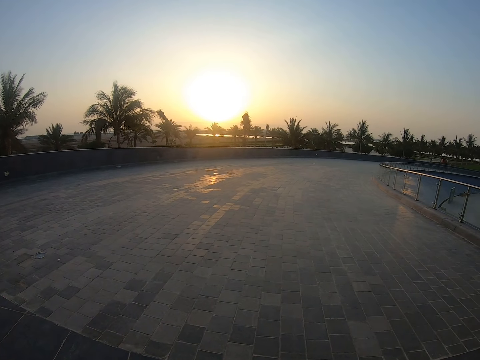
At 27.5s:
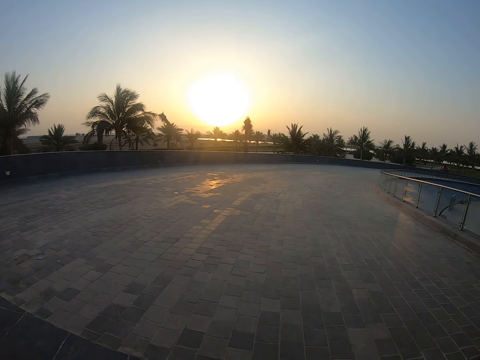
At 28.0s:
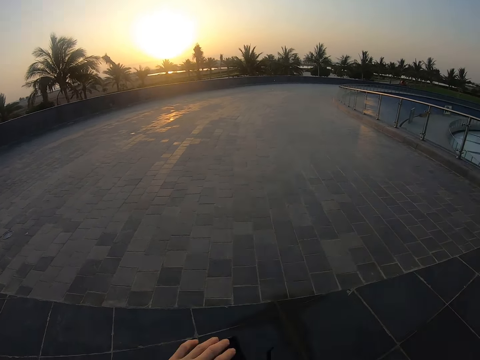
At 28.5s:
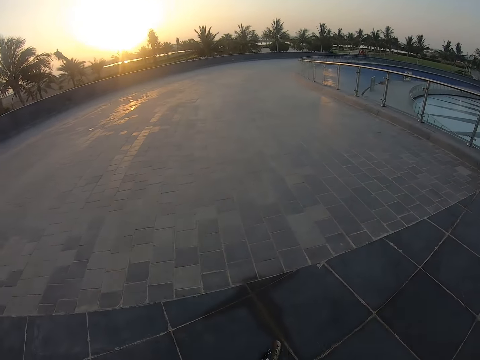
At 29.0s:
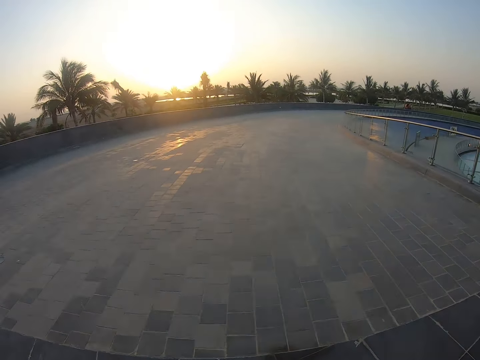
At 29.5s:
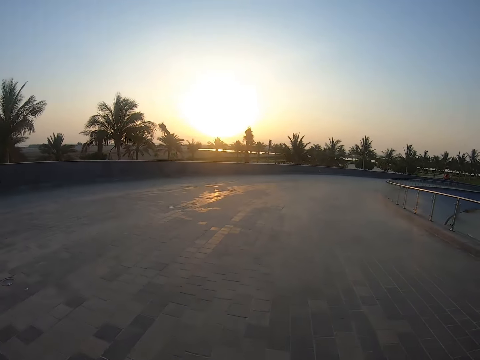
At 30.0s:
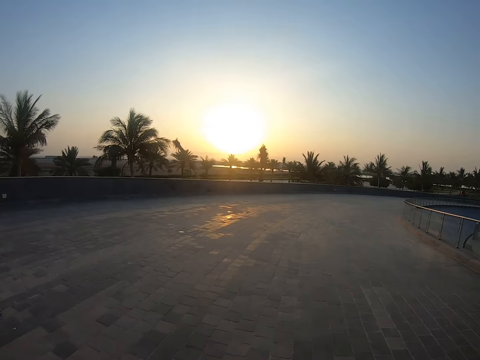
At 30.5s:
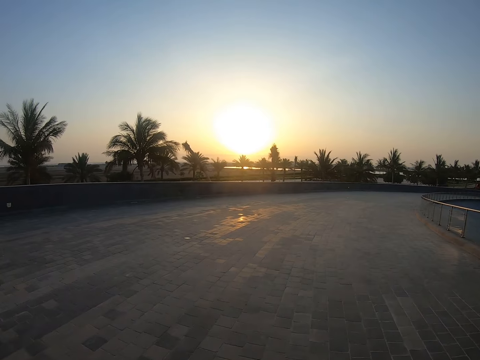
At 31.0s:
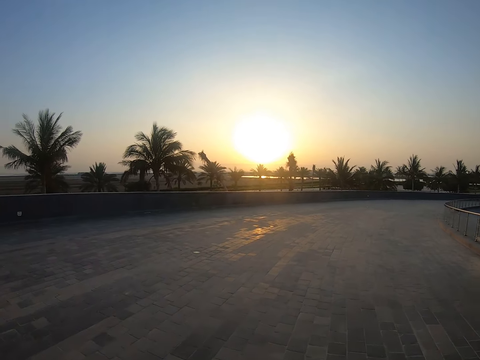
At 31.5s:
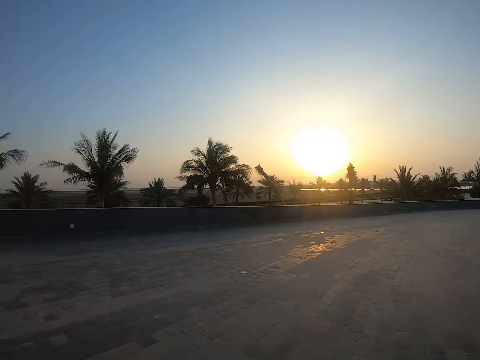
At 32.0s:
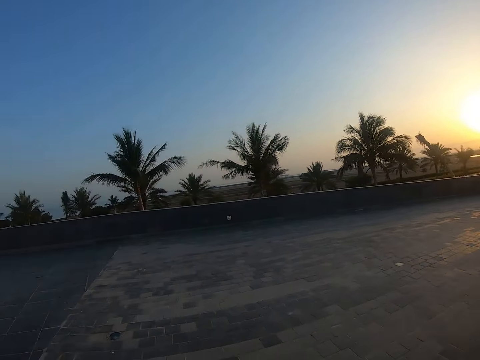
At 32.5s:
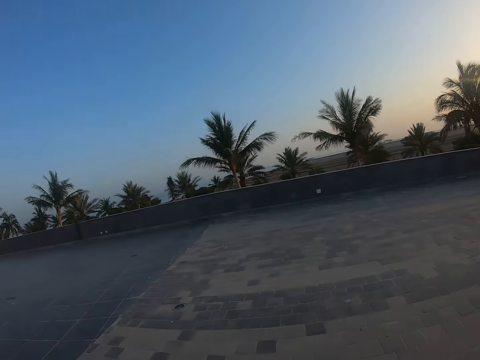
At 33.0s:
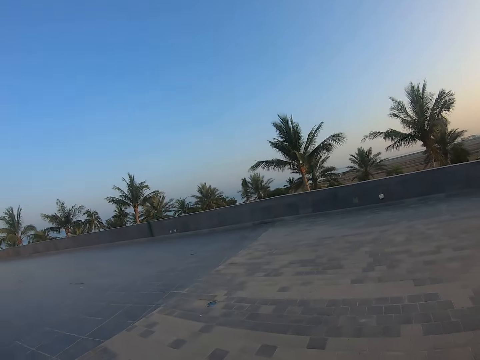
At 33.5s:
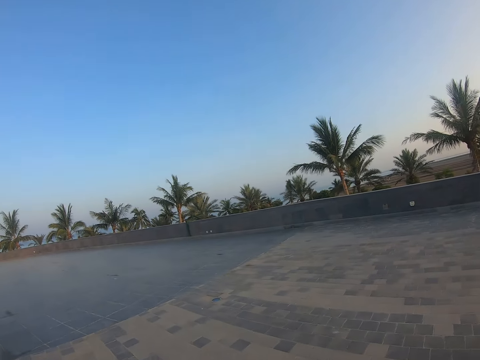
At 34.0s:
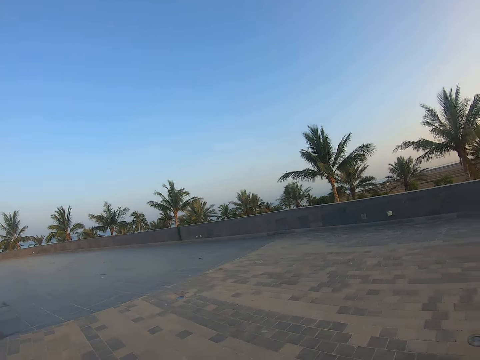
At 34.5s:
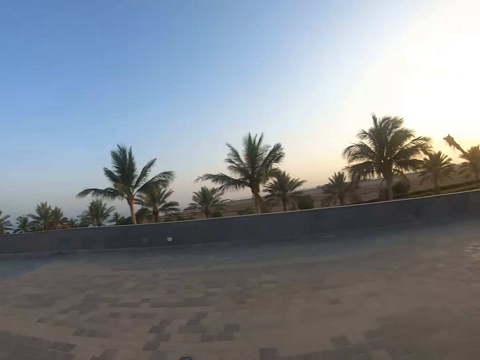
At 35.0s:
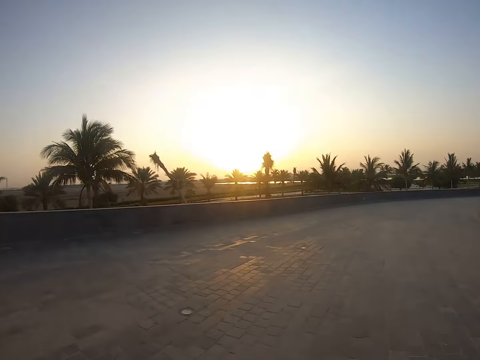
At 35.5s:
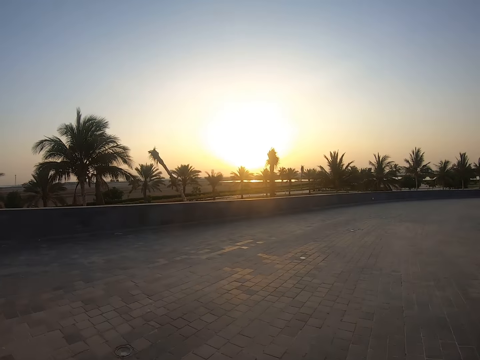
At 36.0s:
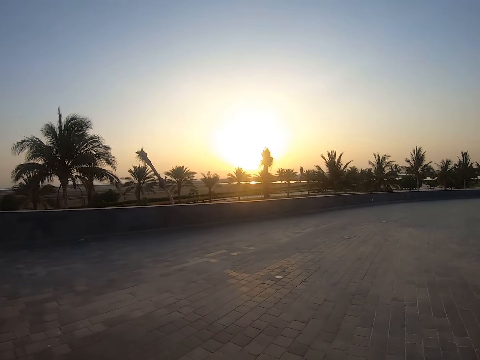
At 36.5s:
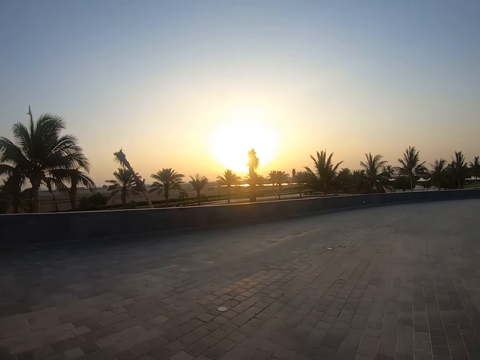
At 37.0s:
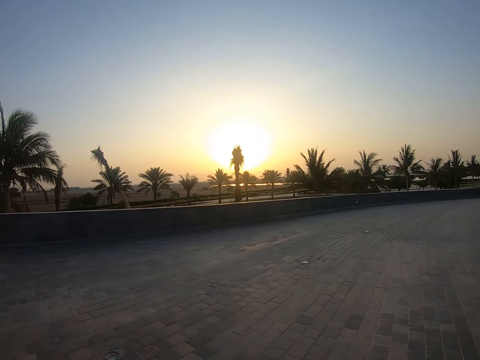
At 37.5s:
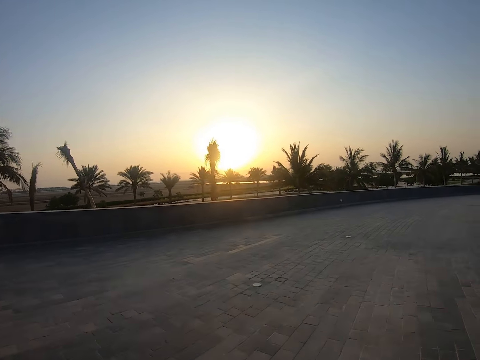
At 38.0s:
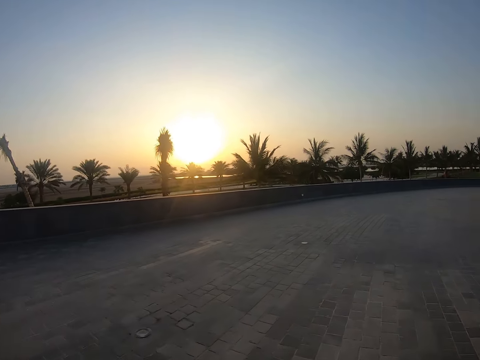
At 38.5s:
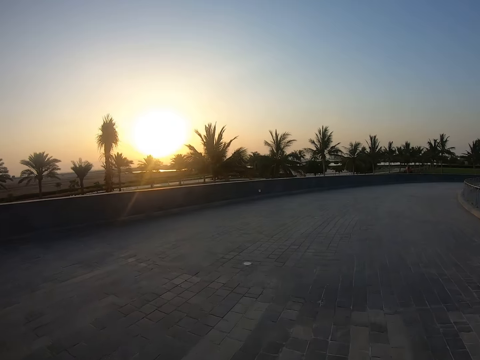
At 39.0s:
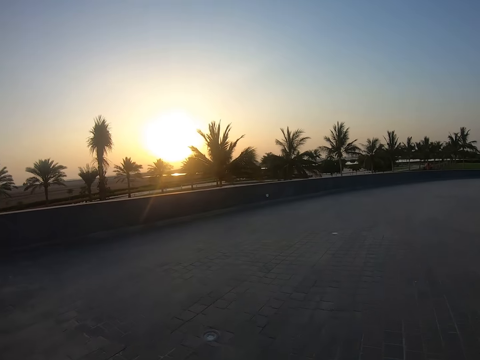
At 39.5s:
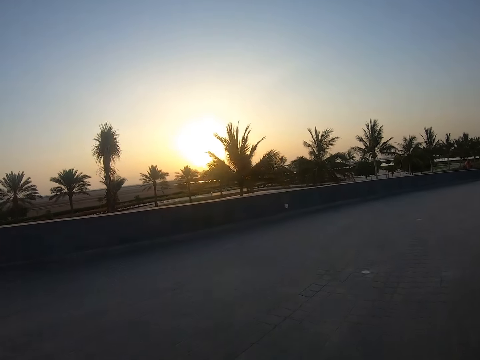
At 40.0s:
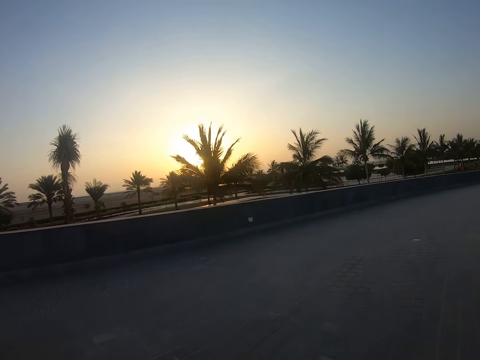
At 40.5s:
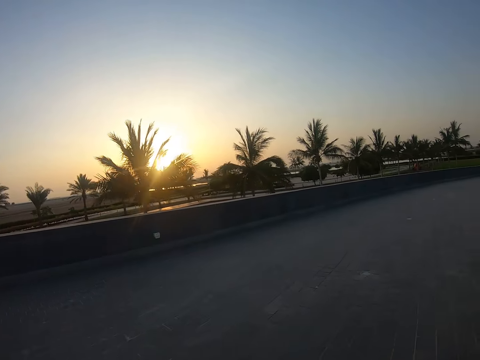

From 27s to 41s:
The camera wearer holds the bicycle. They move around with the bike. They look around. They ride the bicycle on the road.

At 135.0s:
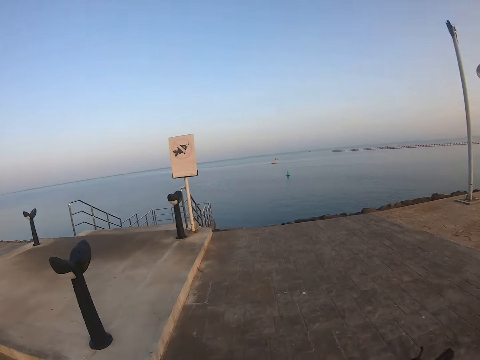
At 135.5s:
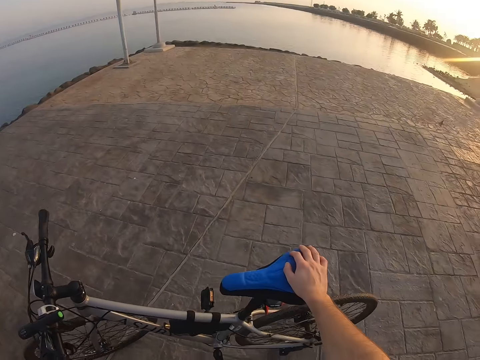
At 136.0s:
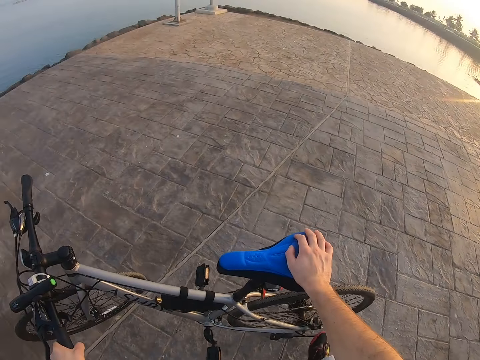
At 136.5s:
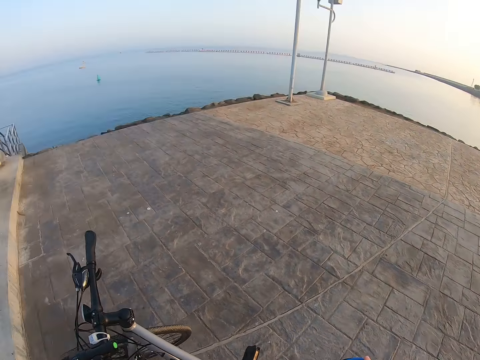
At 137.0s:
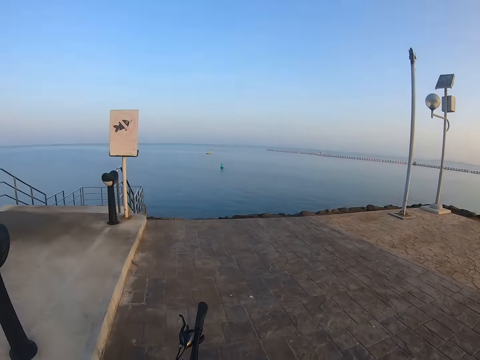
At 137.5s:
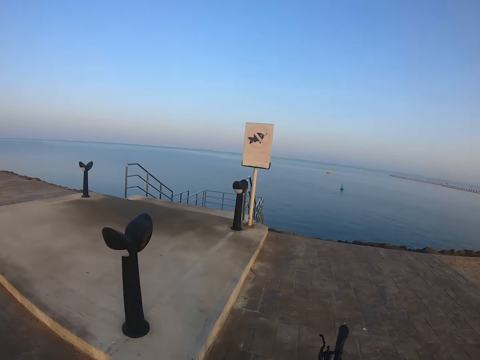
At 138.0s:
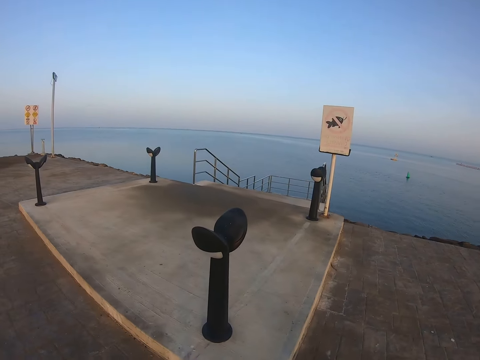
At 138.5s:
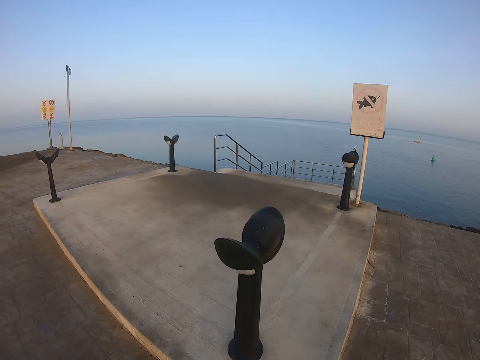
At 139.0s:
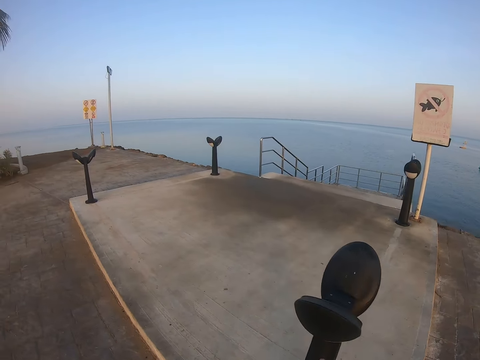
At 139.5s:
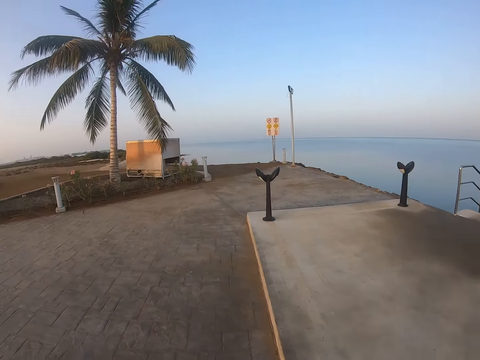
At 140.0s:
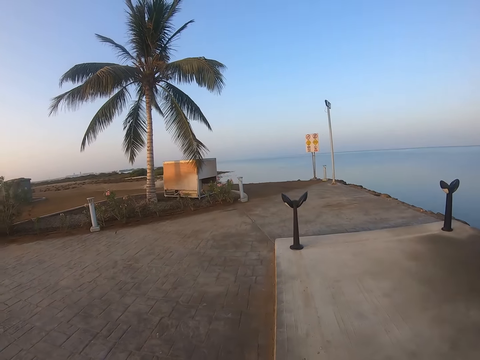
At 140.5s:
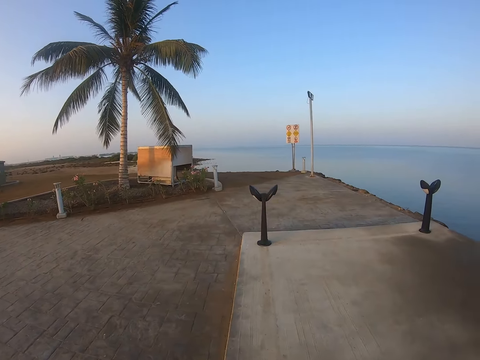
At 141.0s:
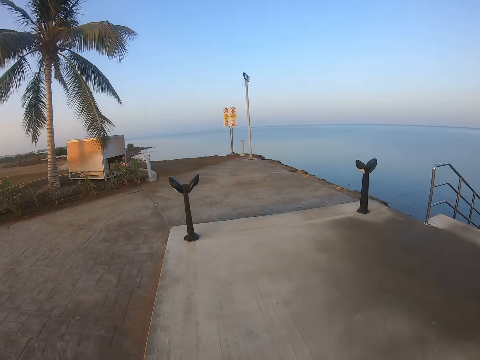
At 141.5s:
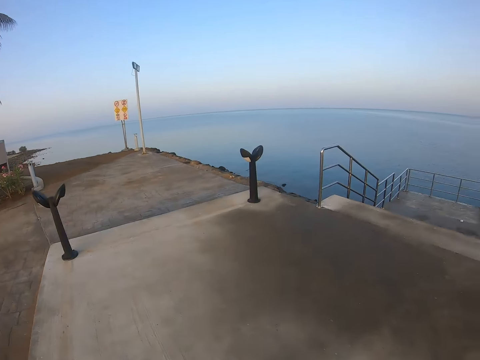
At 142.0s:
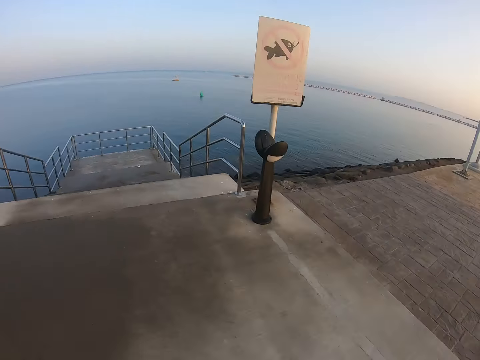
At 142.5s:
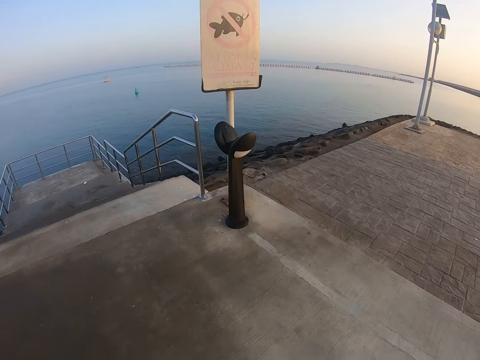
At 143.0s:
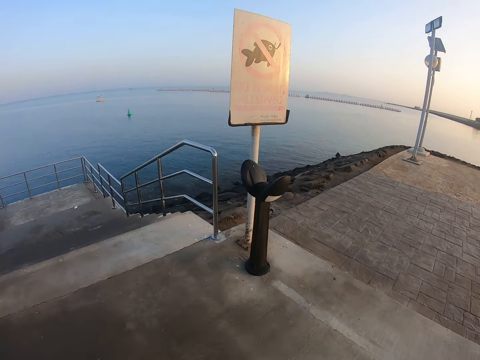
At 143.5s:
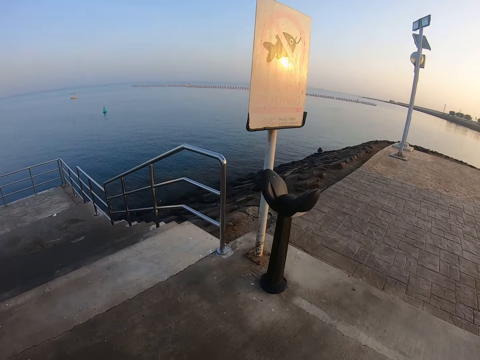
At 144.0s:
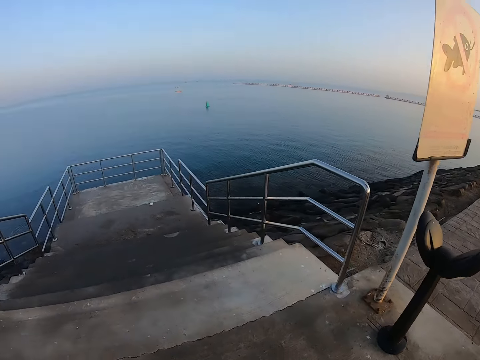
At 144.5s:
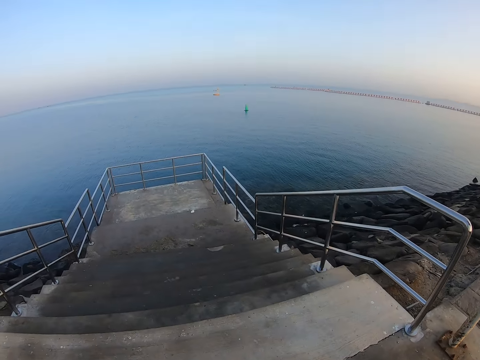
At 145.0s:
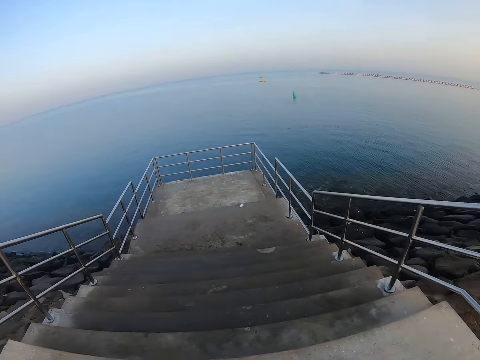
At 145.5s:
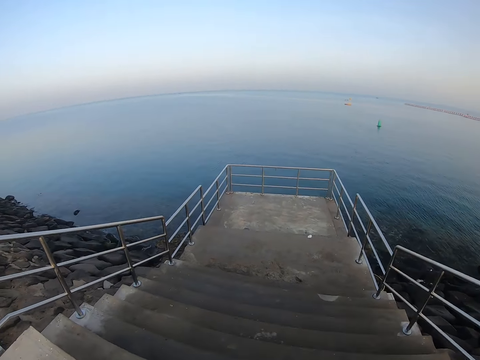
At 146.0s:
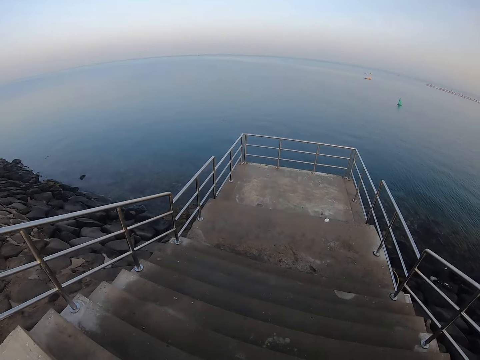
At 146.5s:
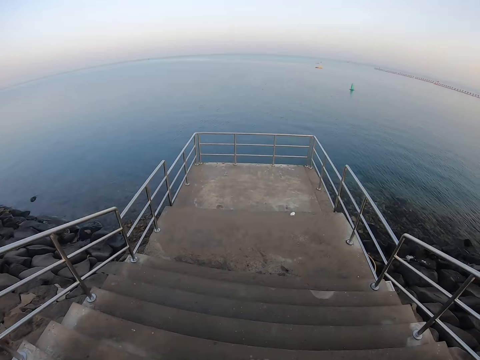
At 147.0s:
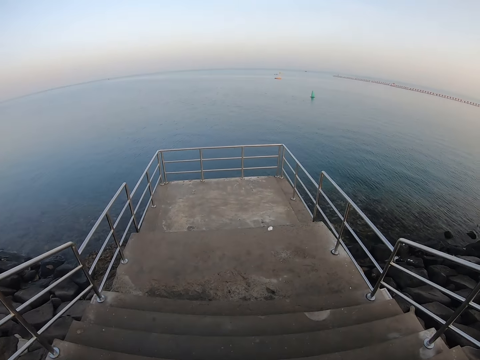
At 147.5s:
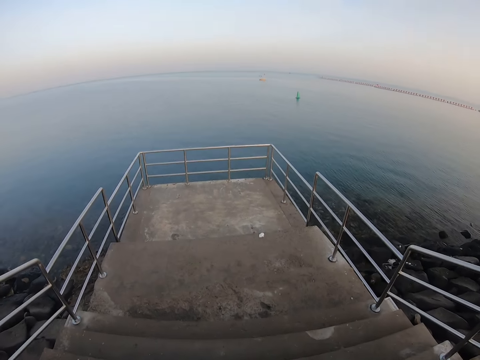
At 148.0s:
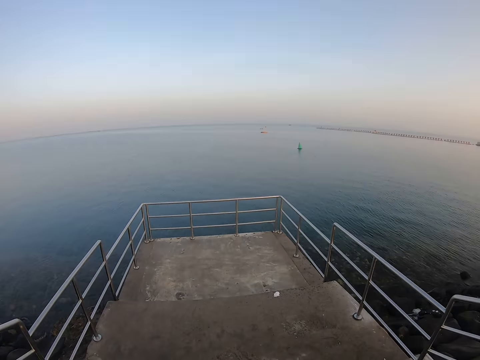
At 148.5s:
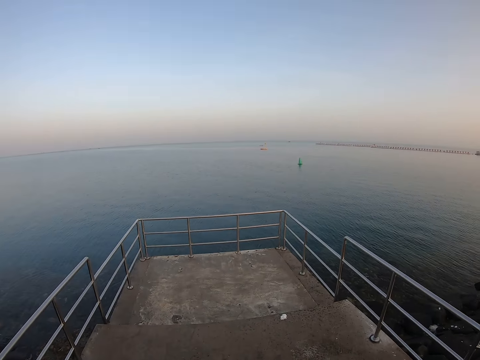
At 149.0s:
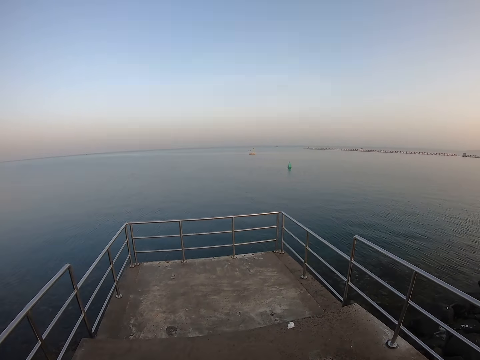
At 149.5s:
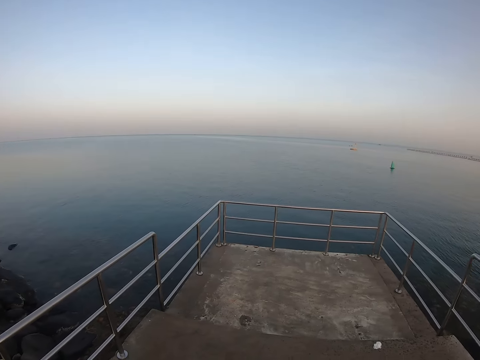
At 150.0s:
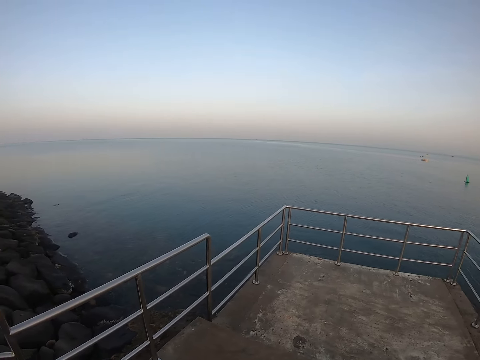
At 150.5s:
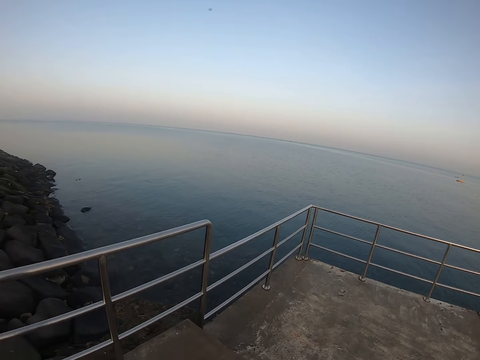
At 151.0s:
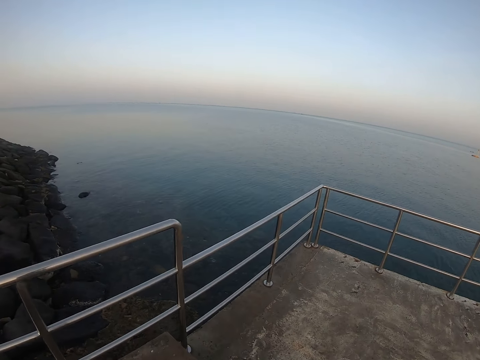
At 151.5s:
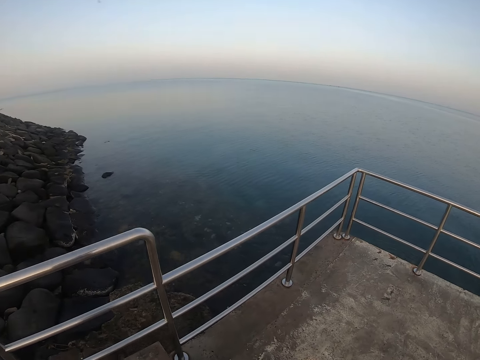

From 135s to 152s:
The camera wearer holds the bicycle. They stop riding the bike, park the bicycle, and walk on the bridge.
